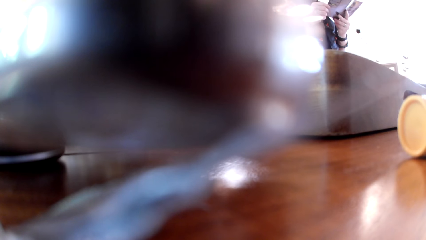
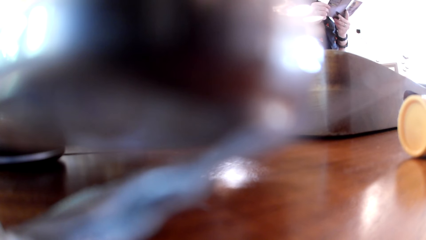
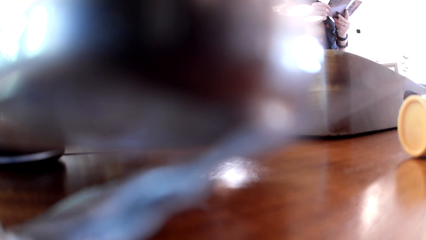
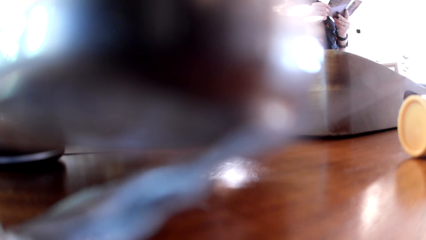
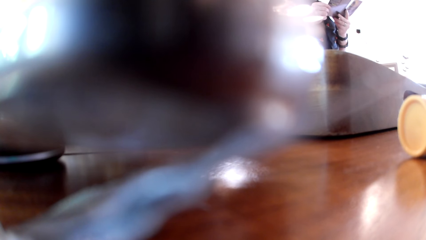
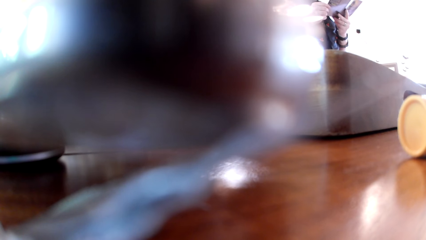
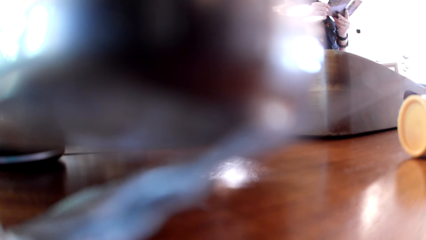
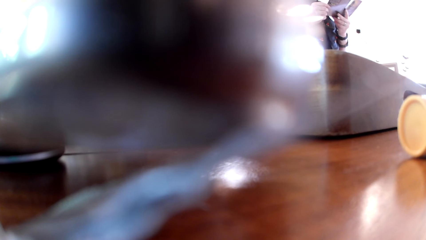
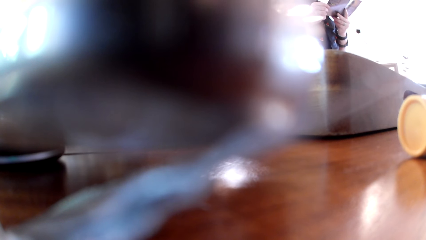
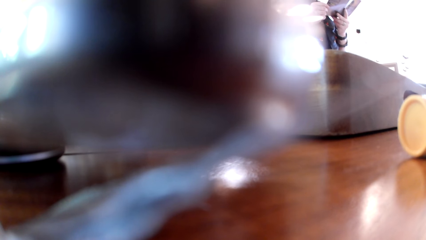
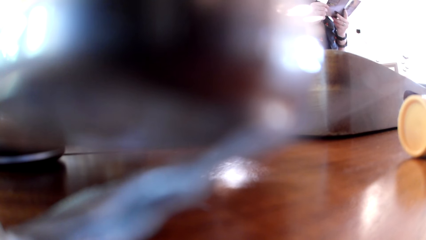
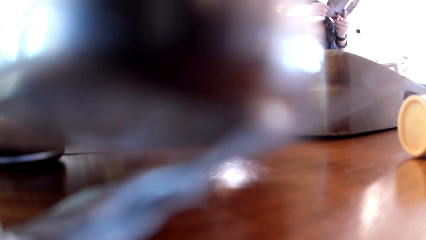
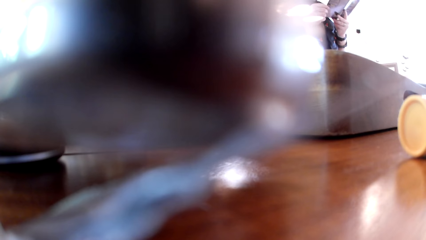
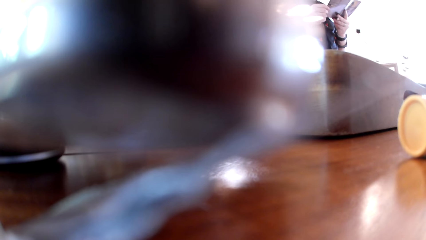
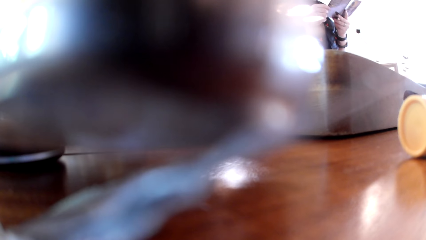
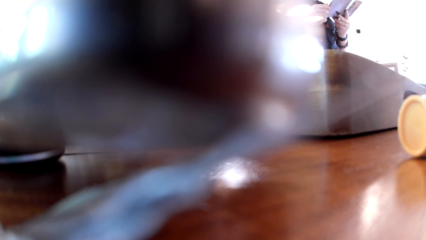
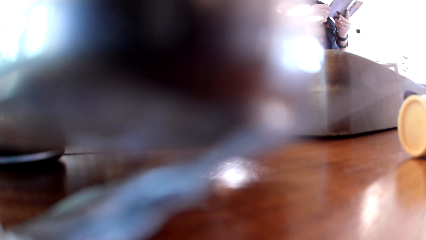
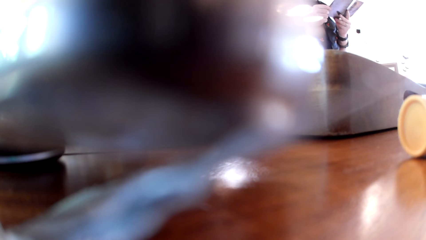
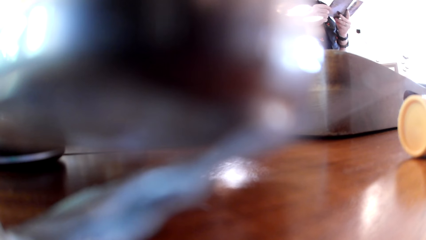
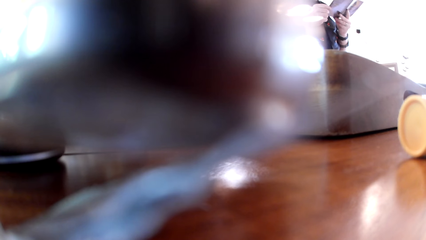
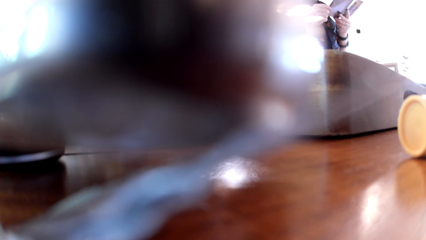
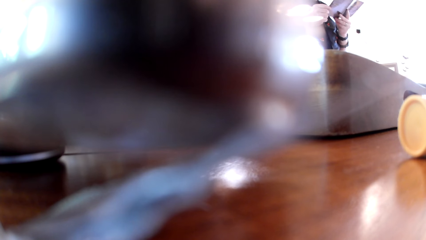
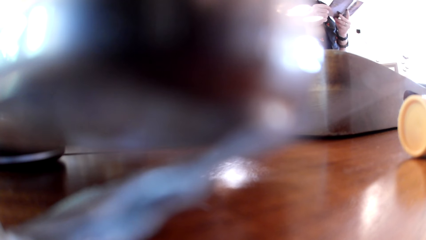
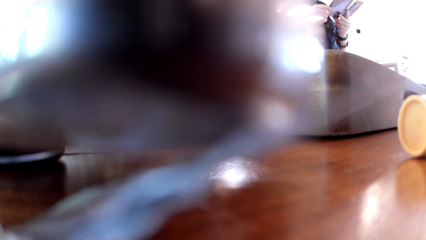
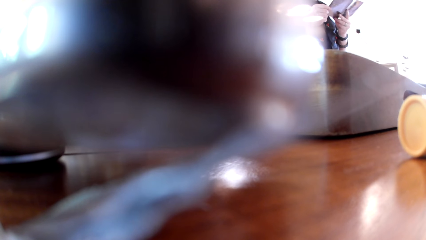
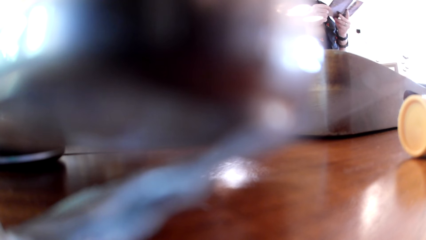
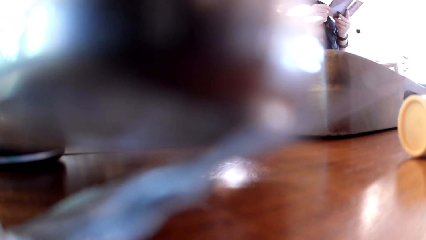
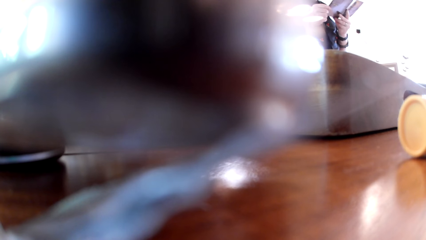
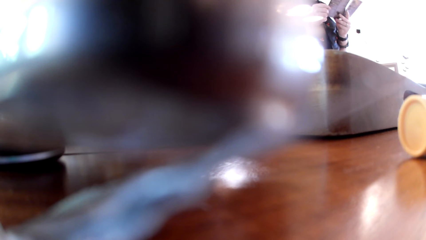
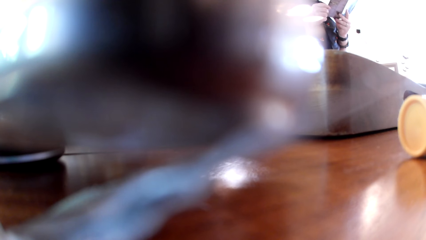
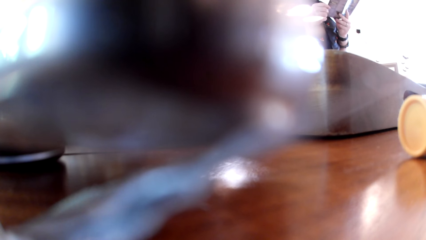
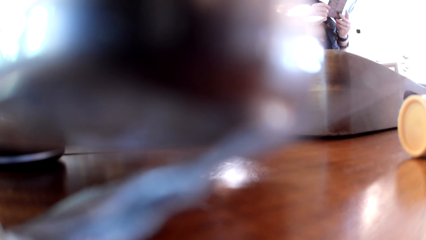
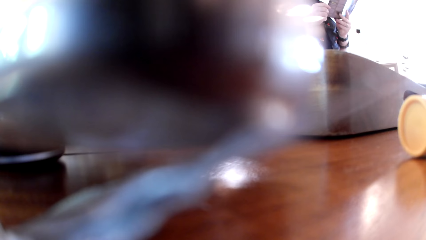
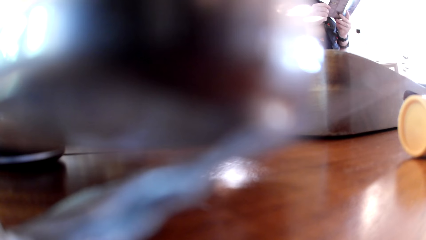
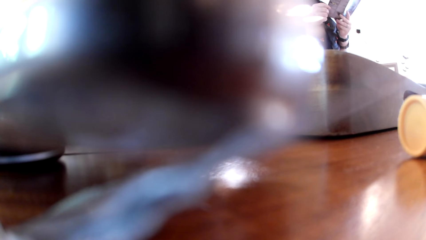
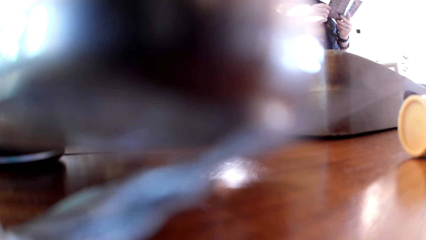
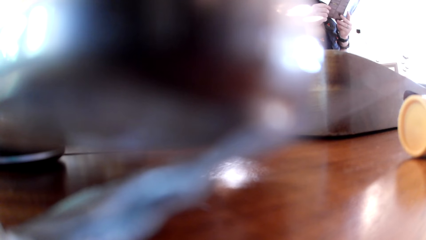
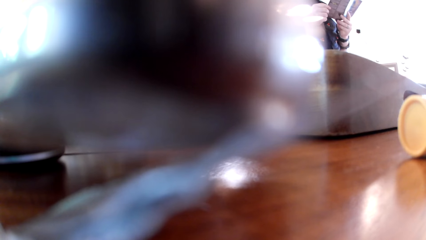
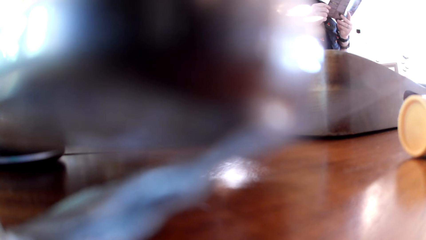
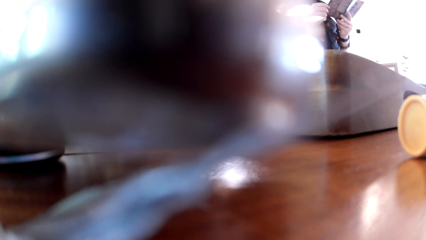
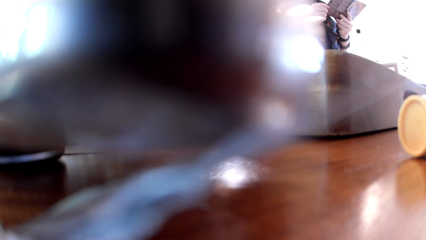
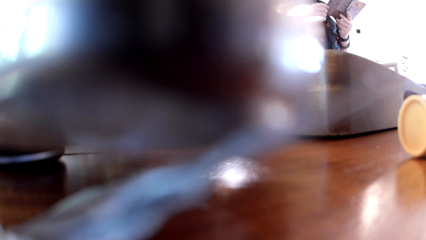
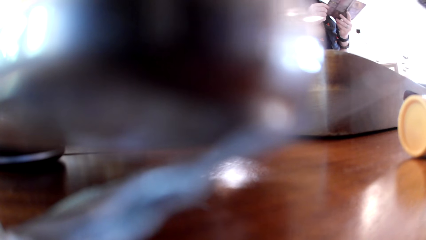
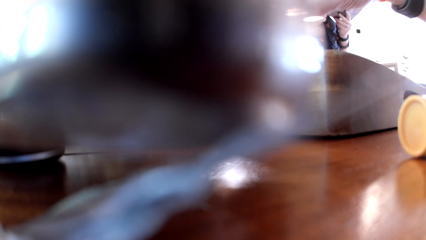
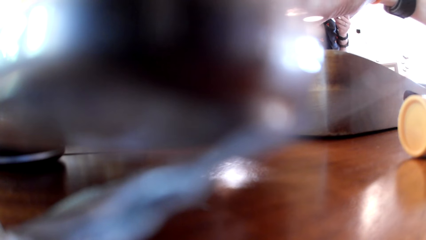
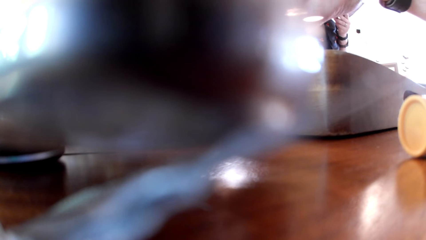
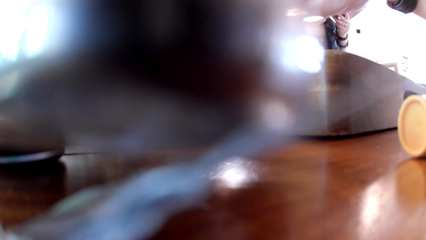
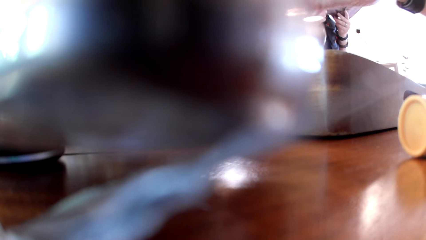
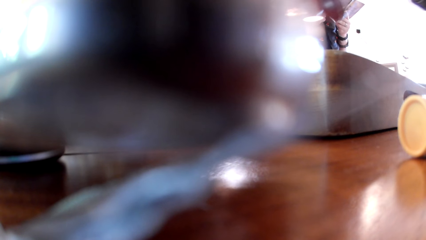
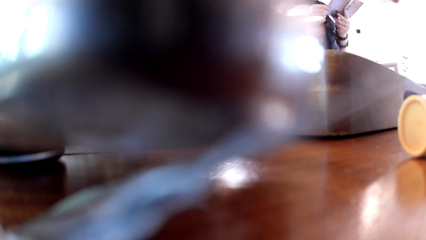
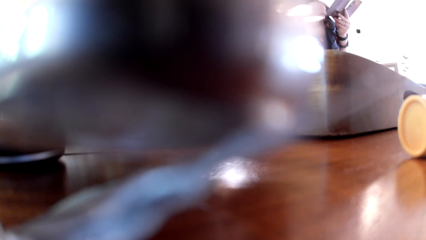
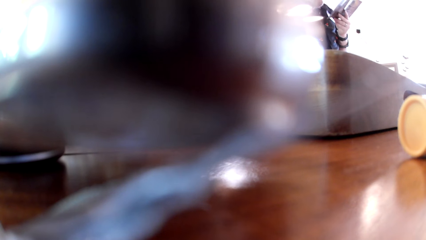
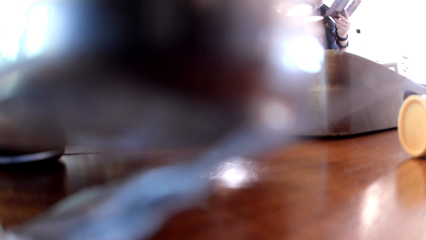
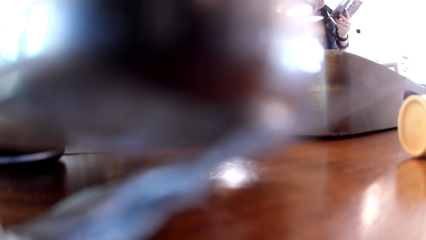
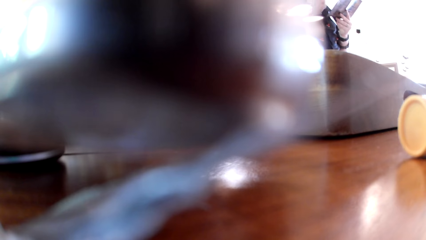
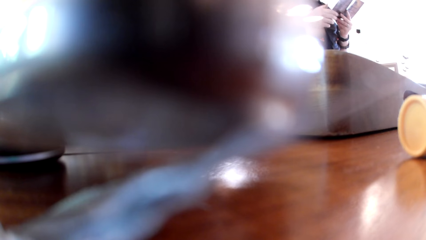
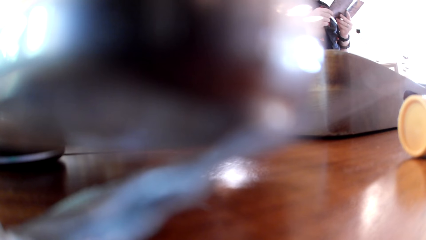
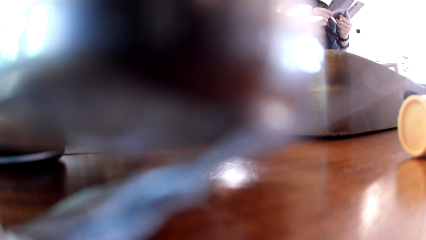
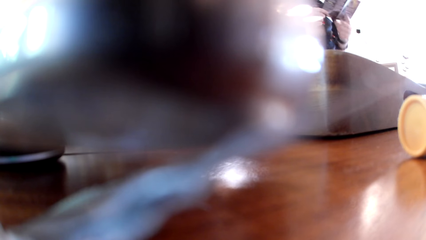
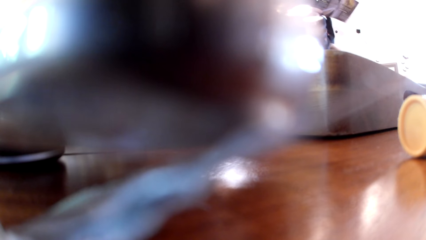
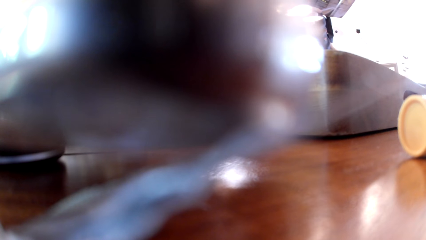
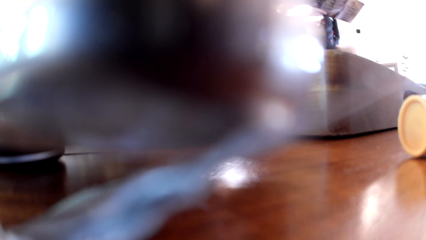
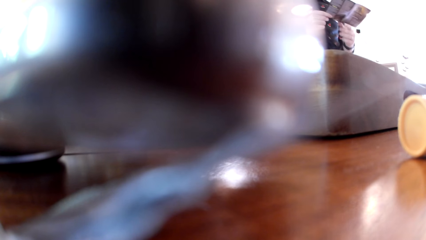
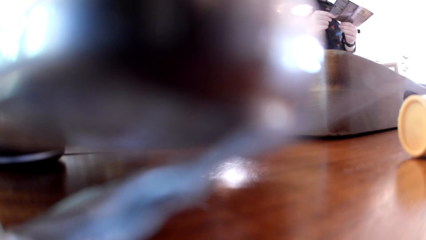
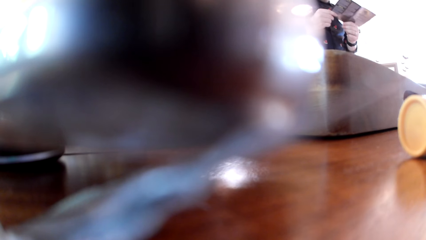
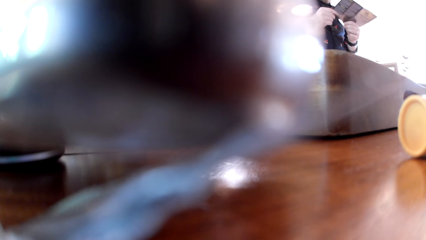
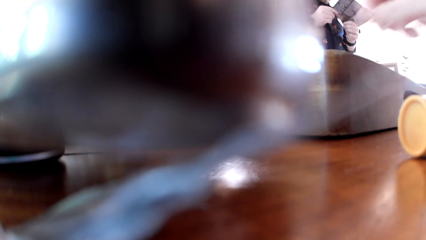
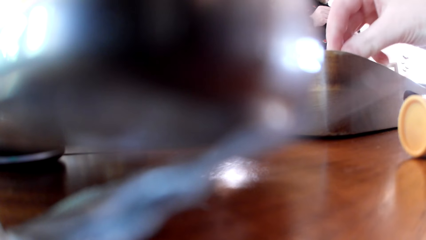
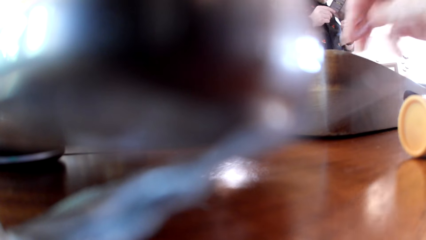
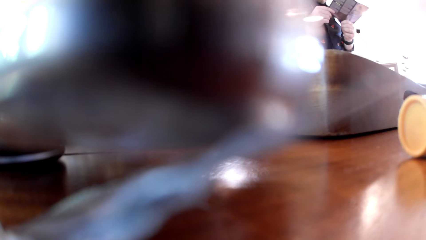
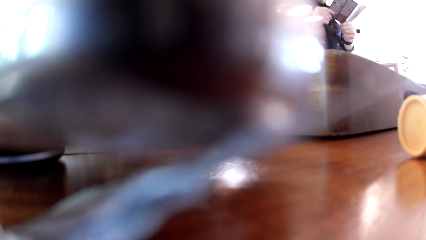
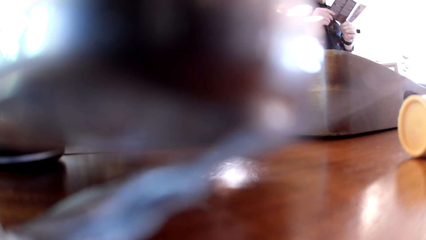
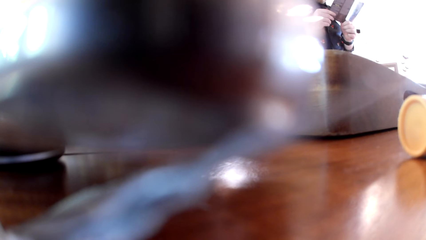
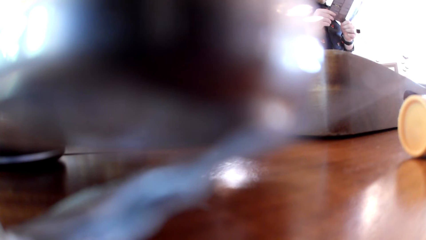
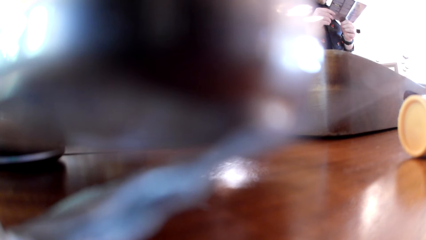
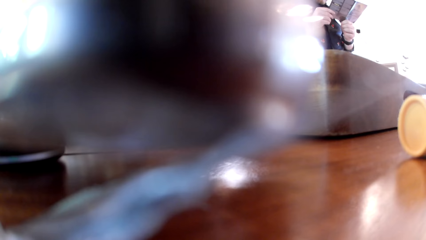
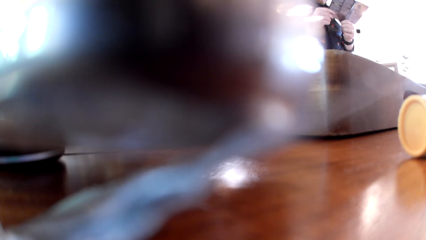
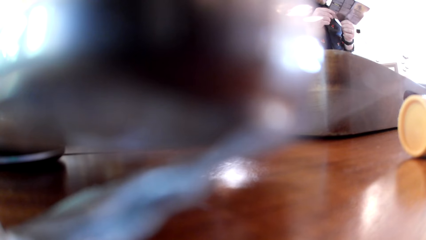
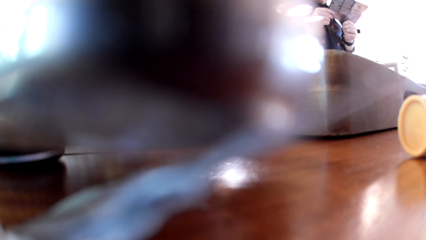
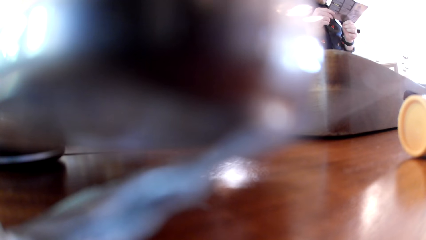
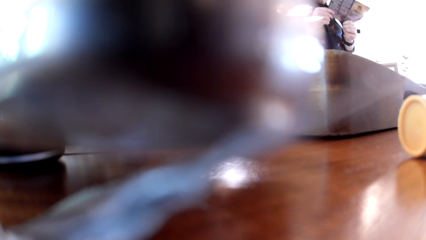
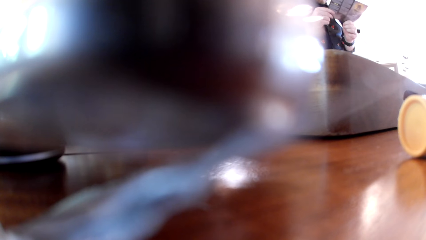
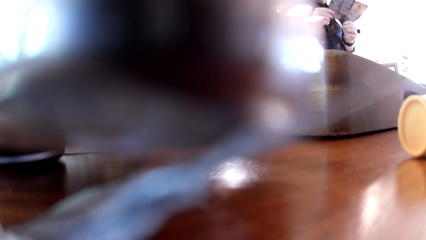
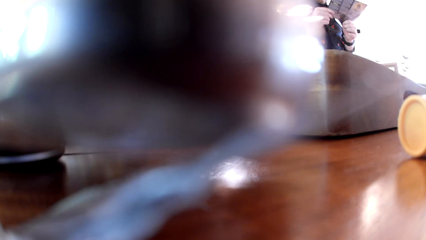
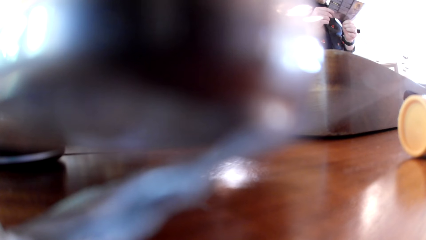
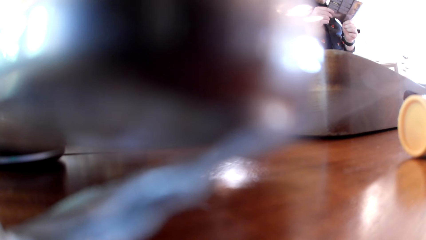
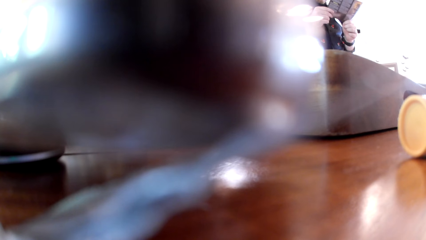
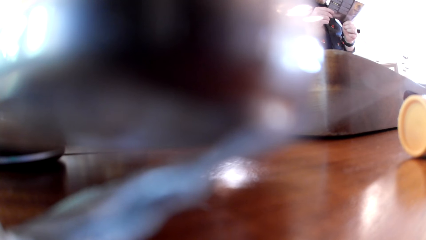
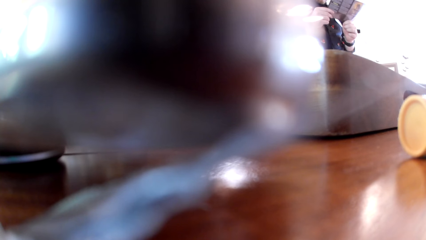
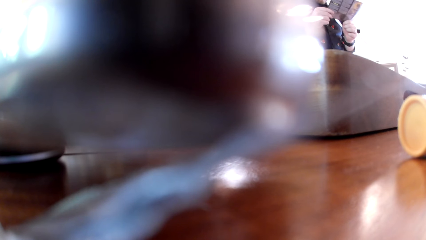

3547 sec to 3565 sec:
The camera wearer lifts the right hand. They move the right hand.
